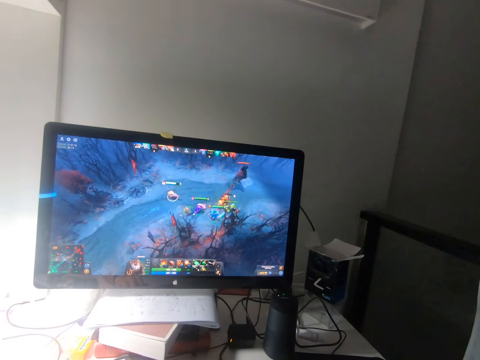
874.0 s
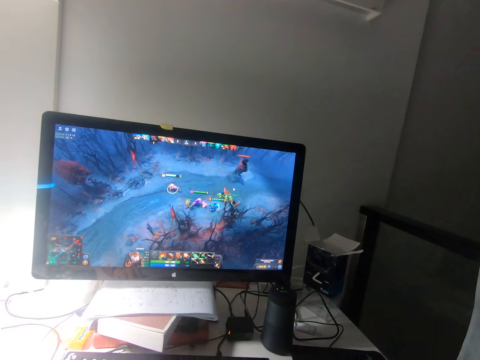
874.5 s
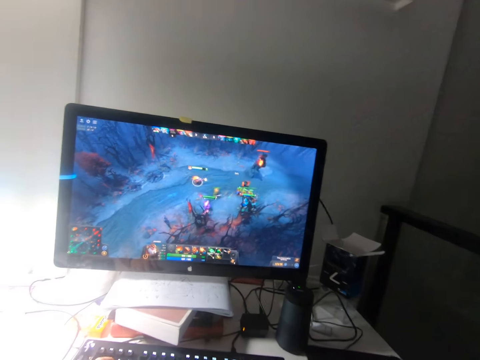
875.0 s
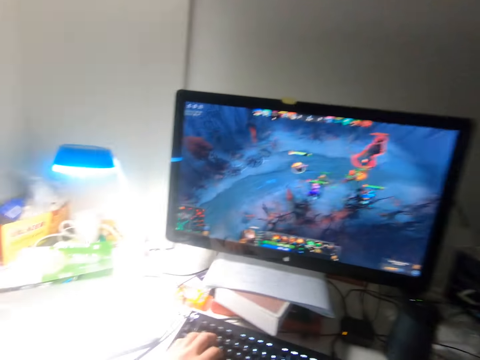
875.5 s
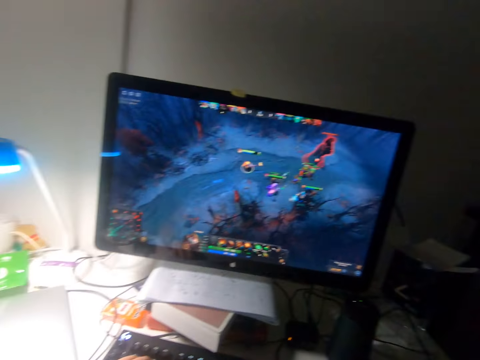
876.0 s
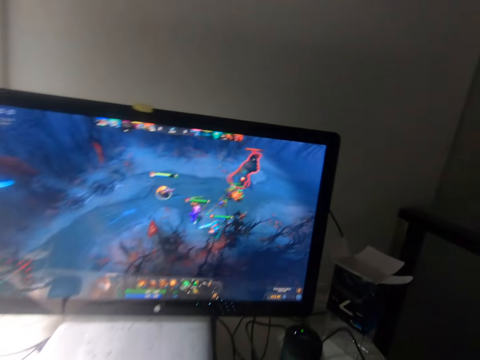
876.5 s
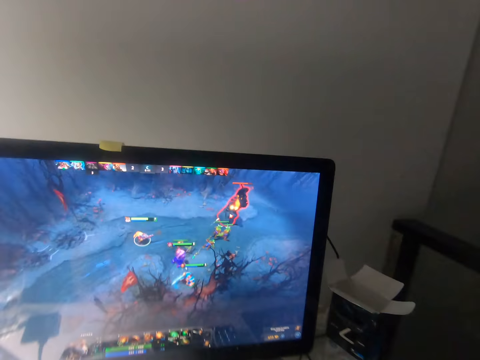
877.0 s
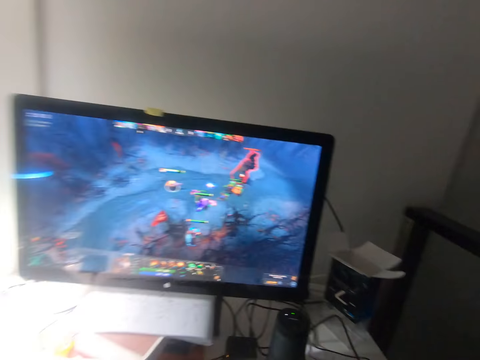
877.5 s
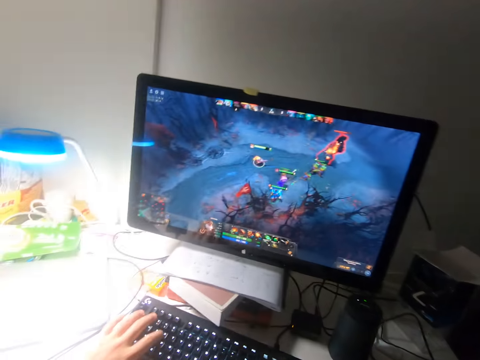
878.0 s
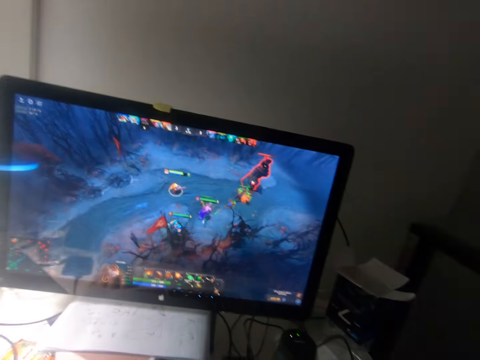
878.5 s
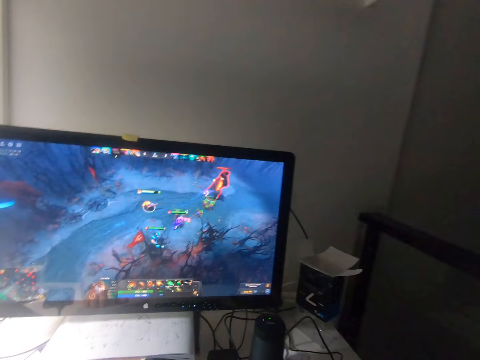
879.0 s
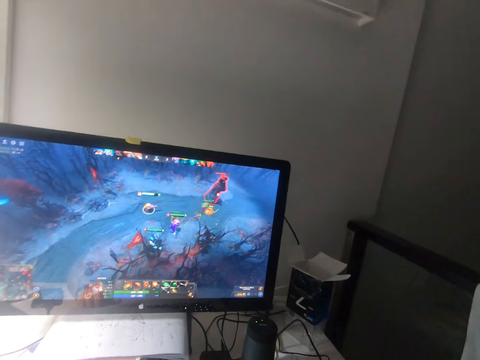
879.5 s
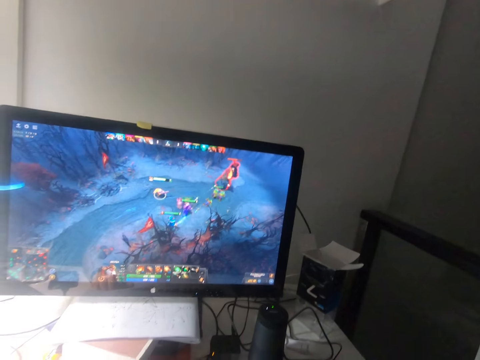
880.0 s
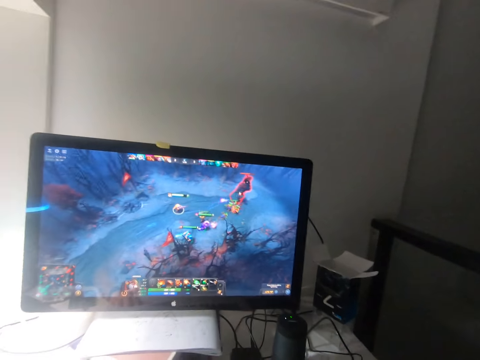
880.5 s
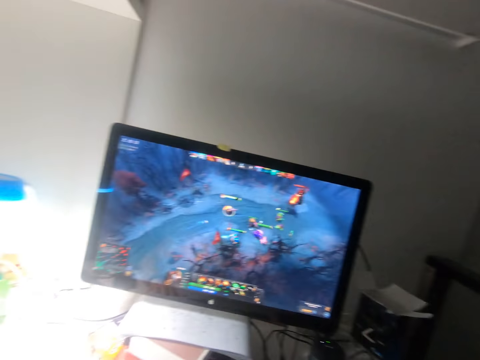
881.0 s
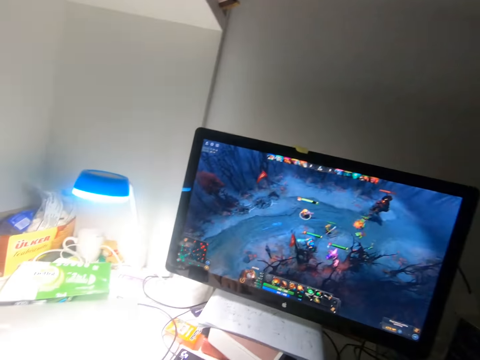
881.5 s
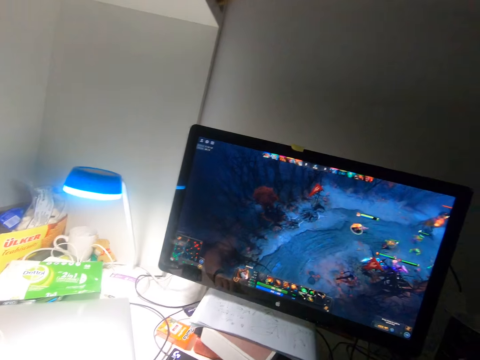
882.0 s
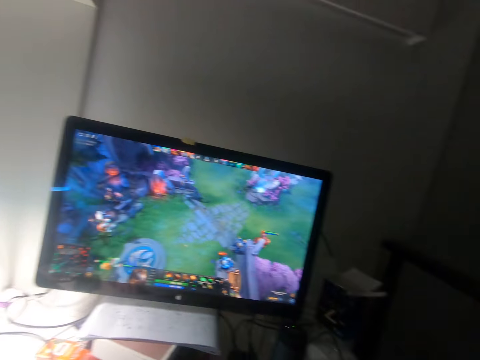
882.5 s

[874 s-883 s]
The camera wearer presses the keys of the keyboard on the table with his left hand. He presses them again.

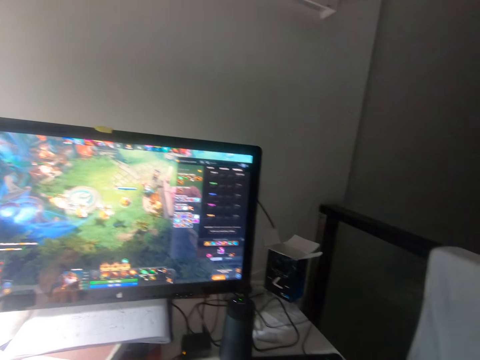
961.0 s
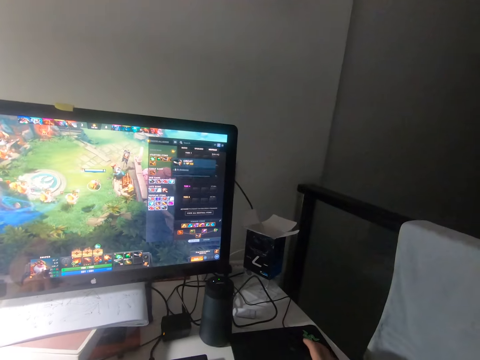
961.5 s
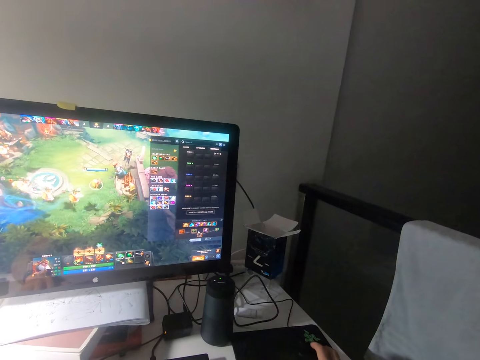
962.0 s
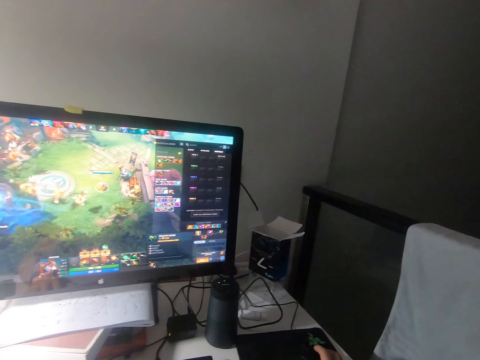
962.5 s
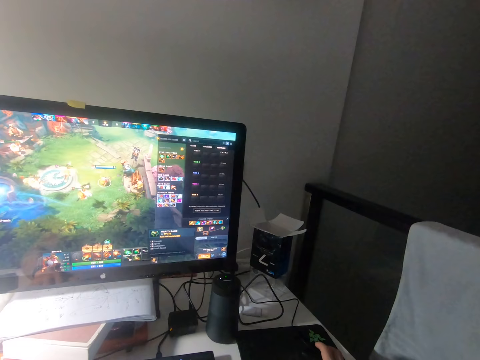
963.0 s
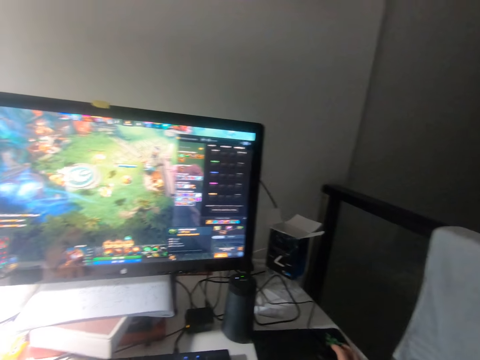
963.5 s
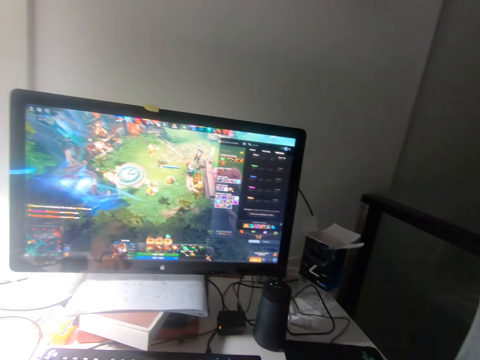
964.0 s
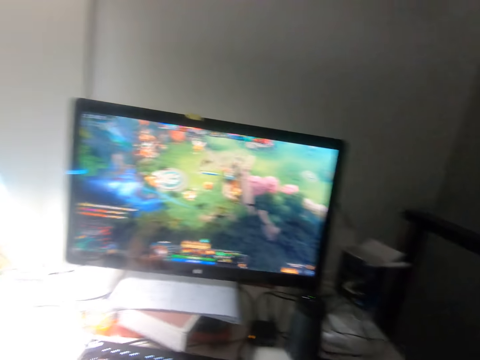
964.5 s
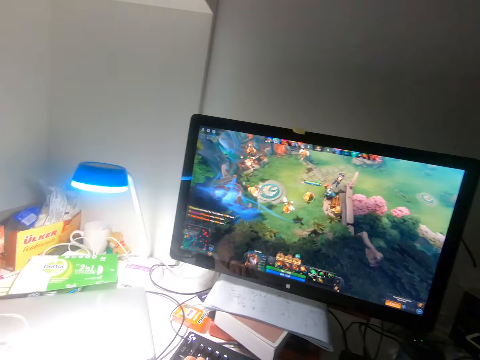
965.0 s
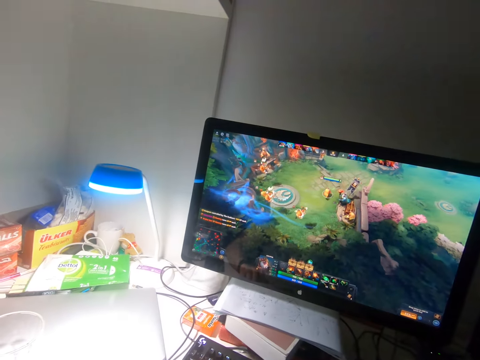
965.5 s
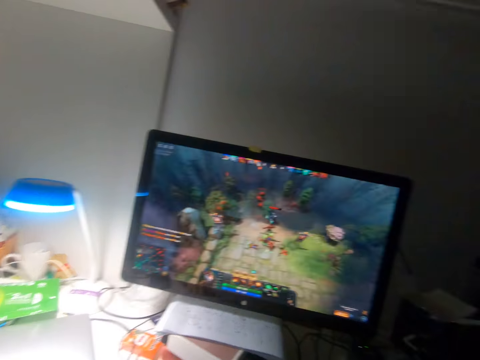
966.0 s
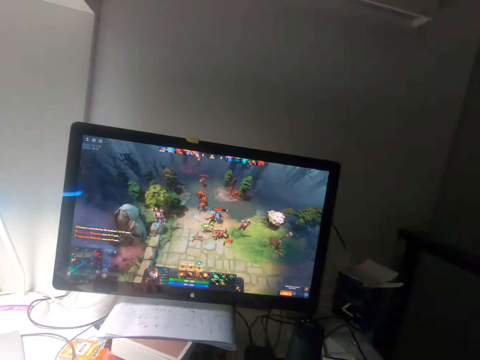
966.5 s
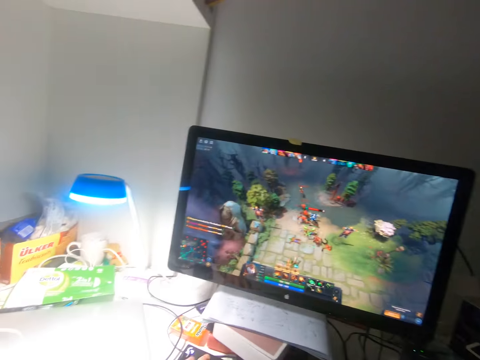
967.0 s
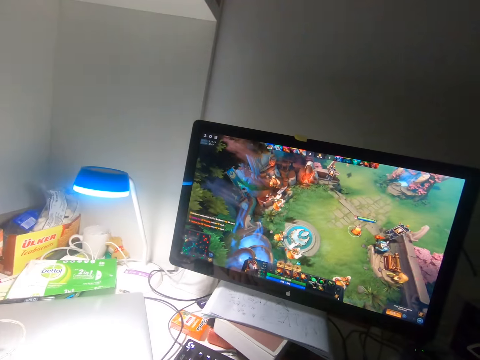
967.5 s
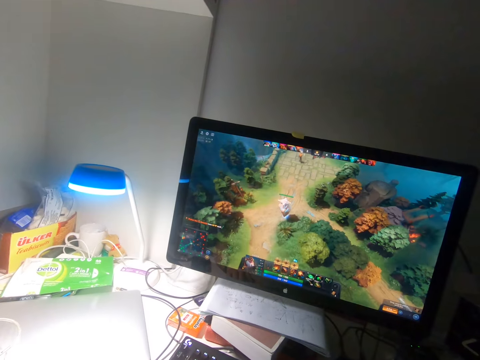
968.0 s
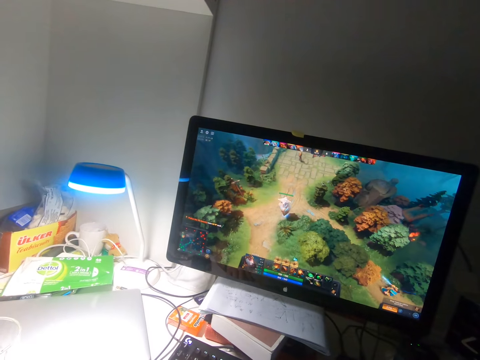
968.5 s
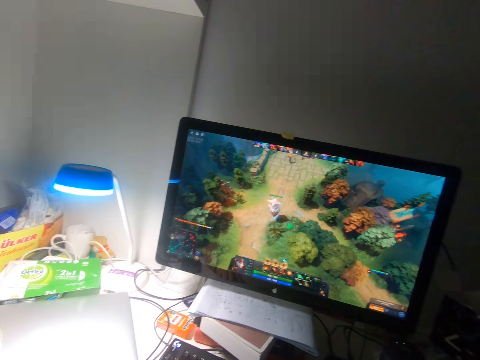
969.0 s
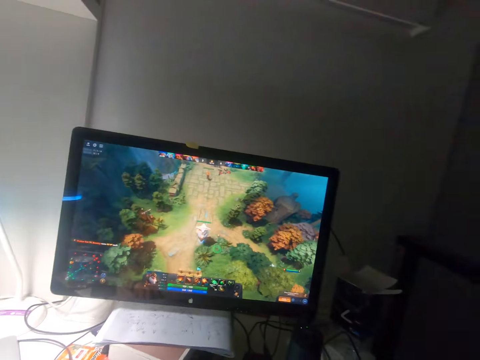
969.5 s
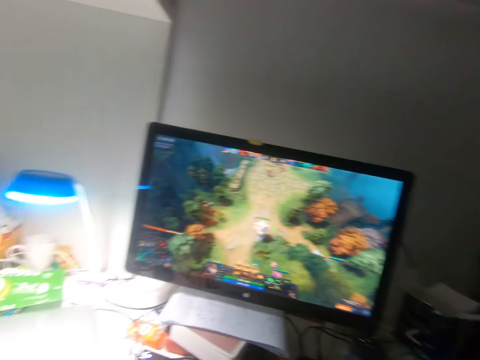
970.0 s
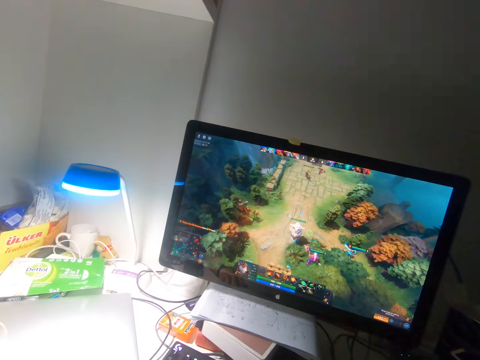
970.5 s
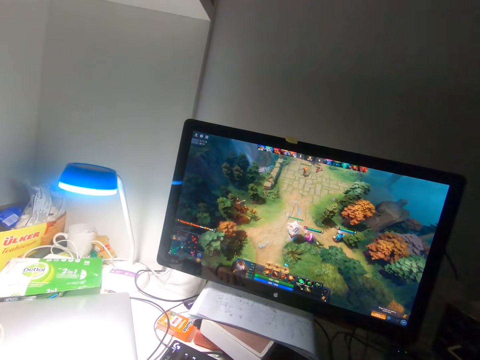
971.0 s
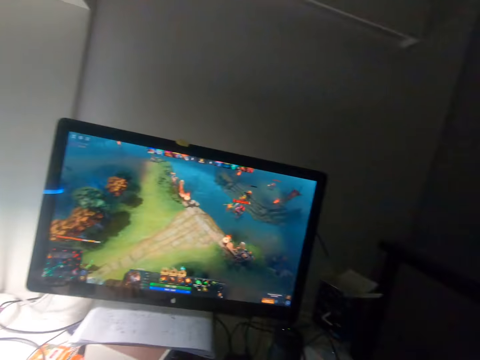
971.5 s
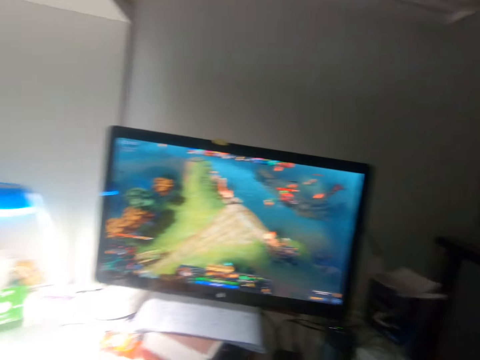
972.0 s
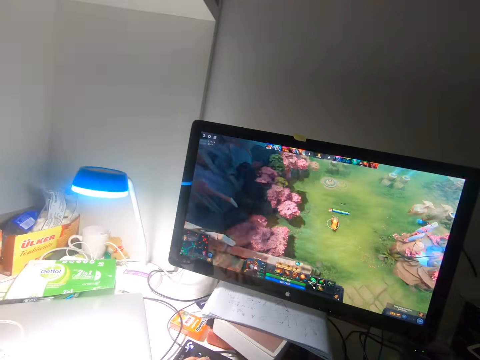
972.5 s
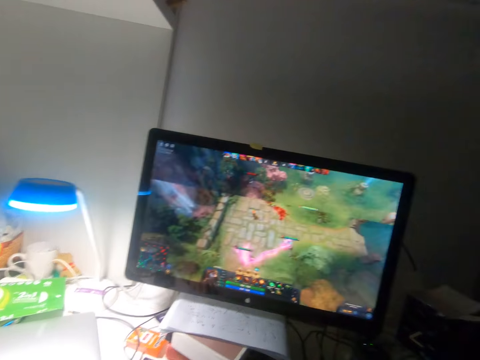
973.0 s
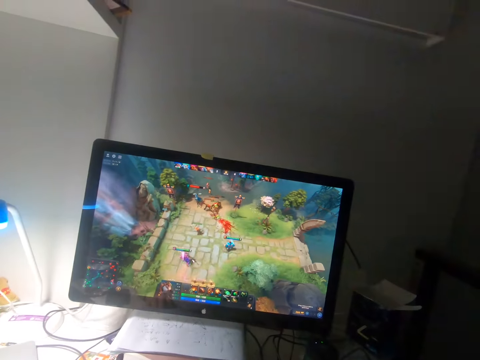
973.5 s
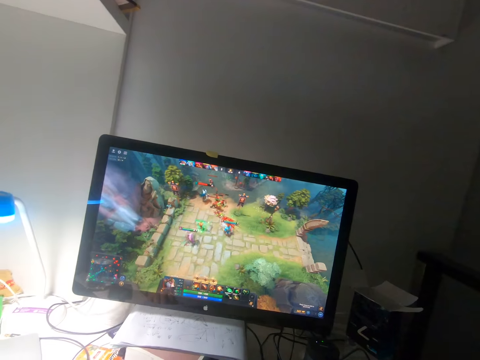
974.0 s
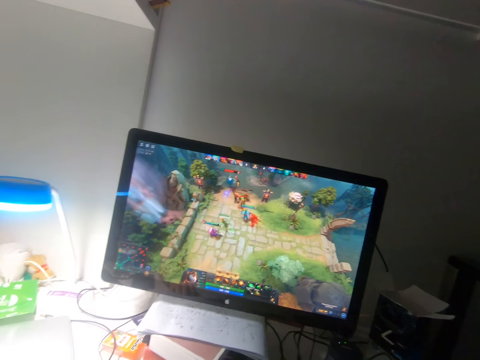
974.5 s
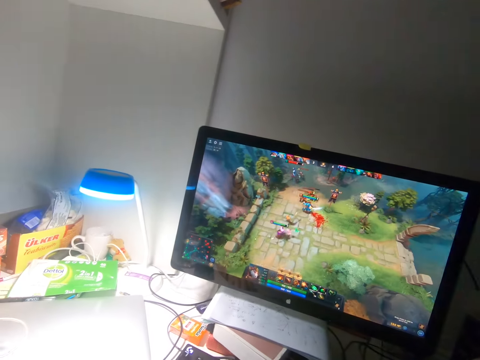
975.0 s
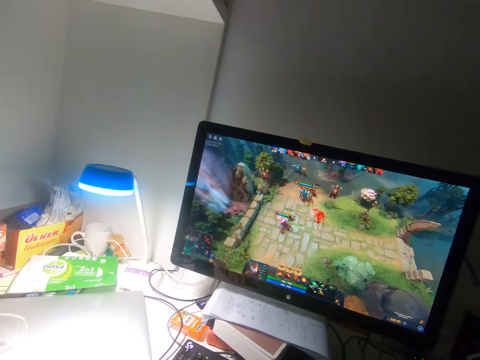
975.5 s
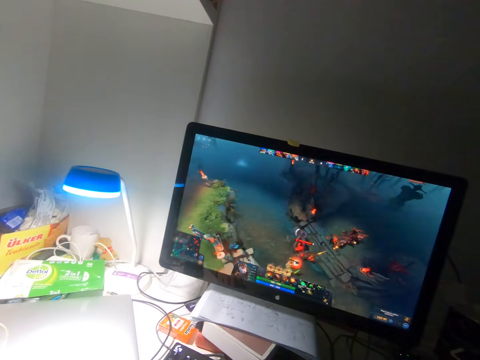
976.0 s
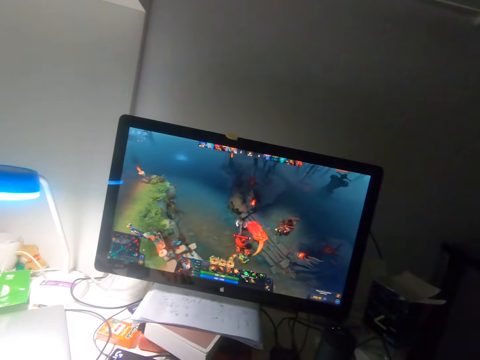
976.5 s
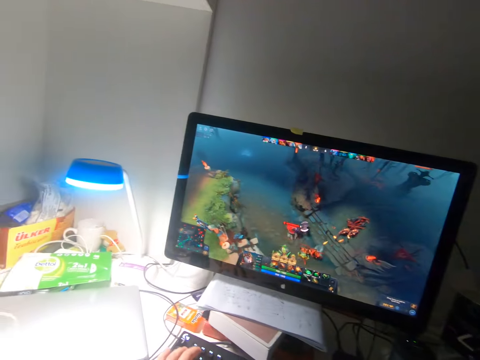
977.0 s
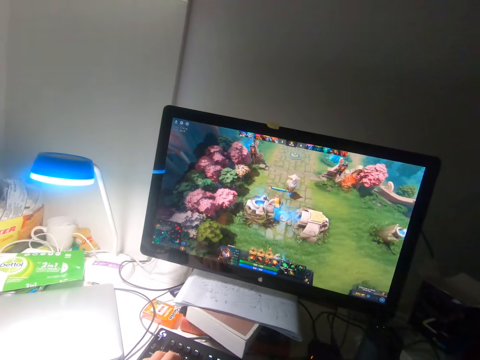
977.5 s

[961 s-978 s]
The camera wearer moves the mouse. He looks at the other side. He clicks the mouse. He plays the game on the screen. He presses the keys of the keyboard on the table with his left hand.
